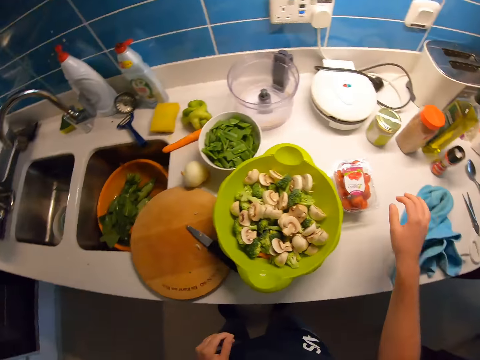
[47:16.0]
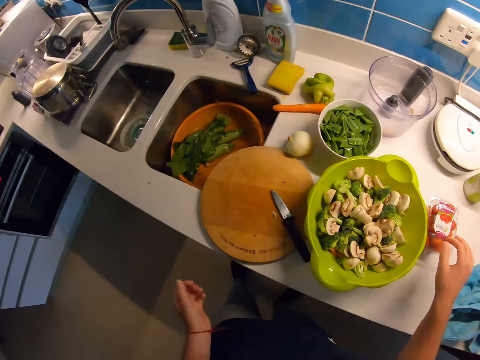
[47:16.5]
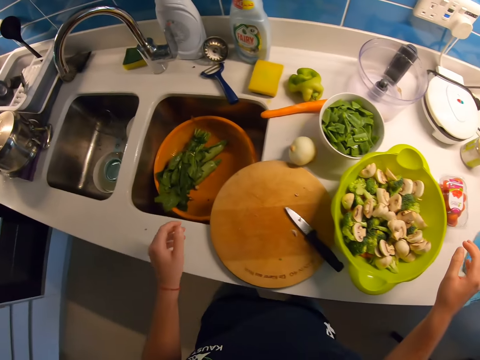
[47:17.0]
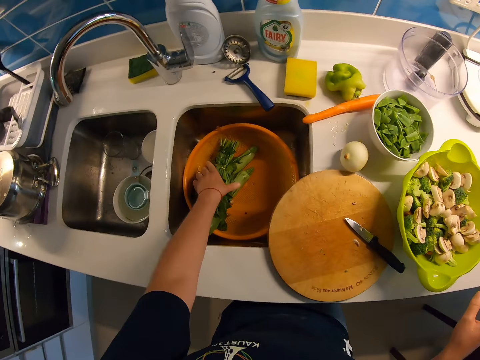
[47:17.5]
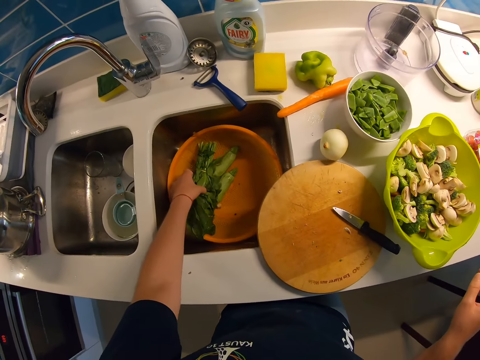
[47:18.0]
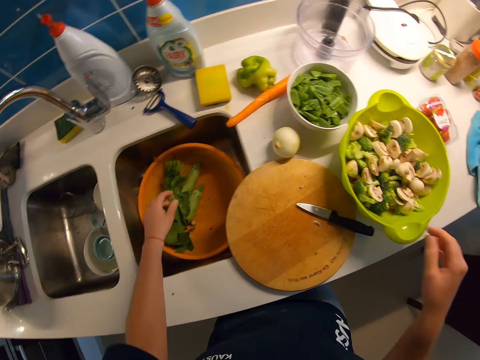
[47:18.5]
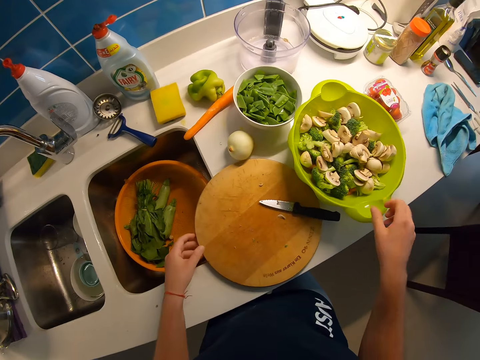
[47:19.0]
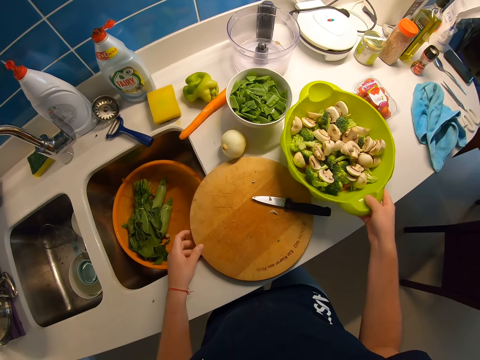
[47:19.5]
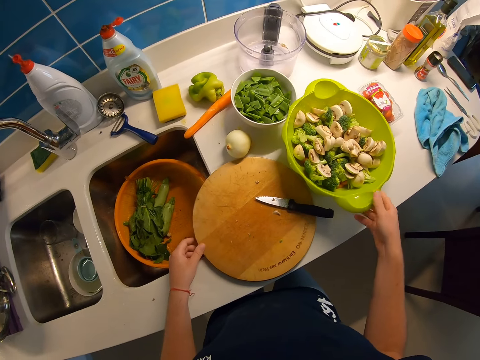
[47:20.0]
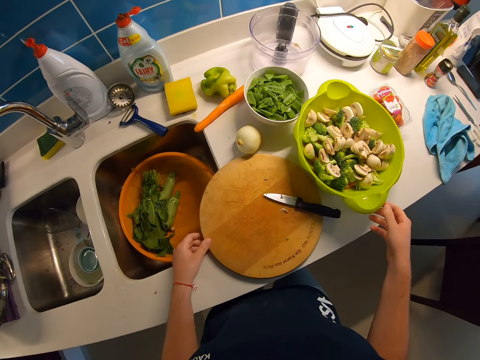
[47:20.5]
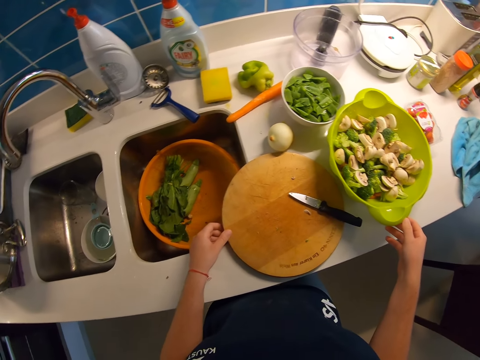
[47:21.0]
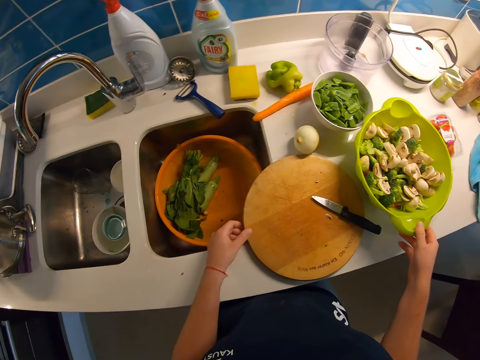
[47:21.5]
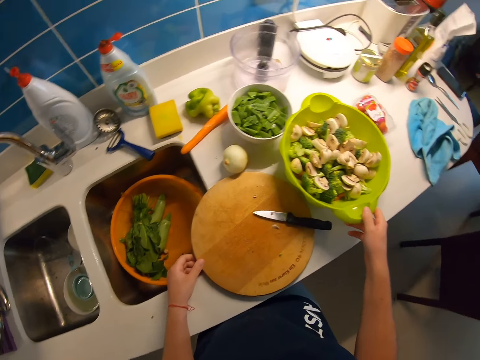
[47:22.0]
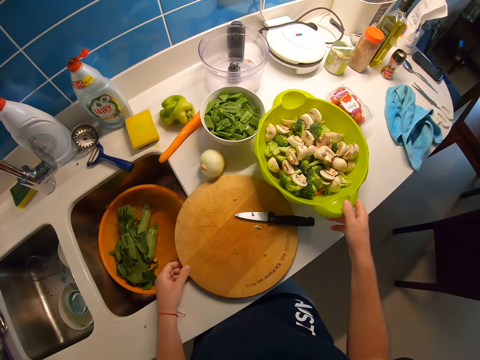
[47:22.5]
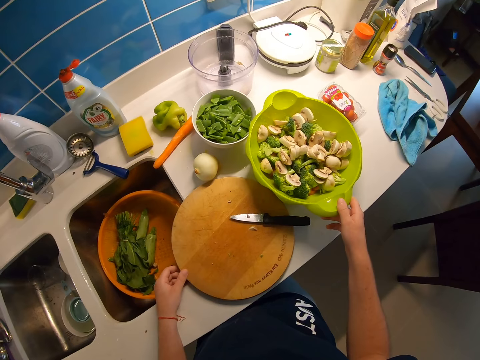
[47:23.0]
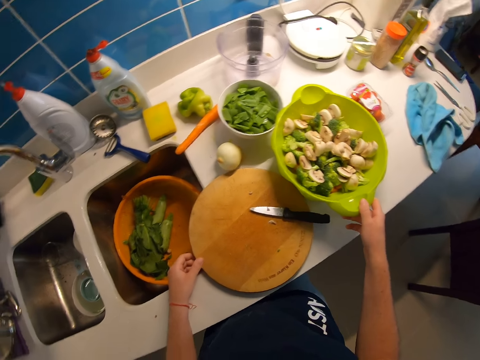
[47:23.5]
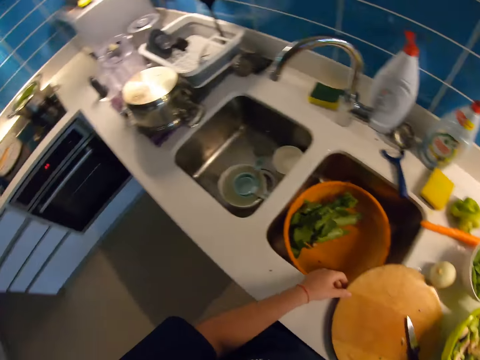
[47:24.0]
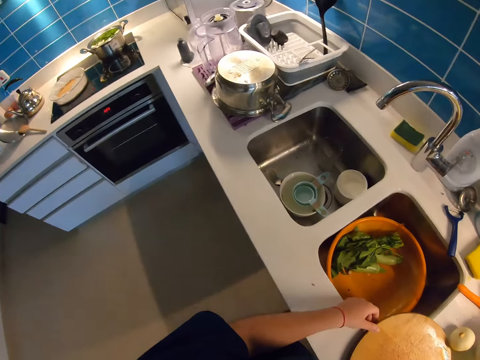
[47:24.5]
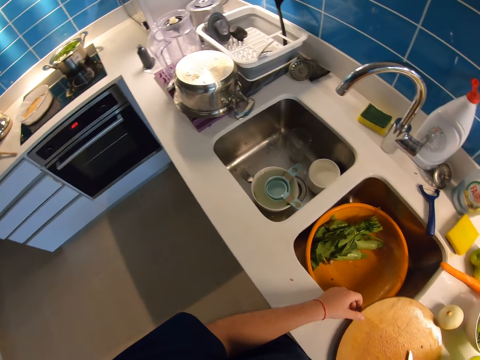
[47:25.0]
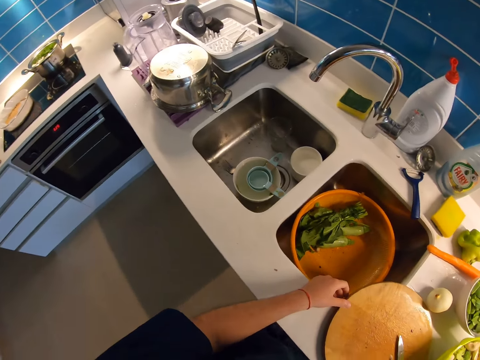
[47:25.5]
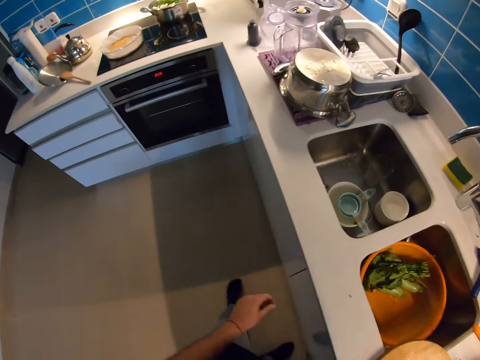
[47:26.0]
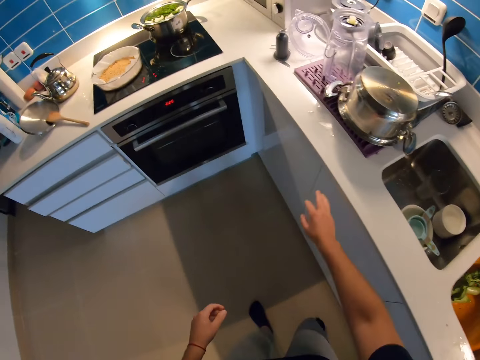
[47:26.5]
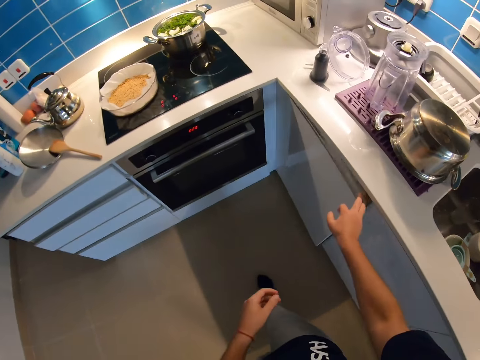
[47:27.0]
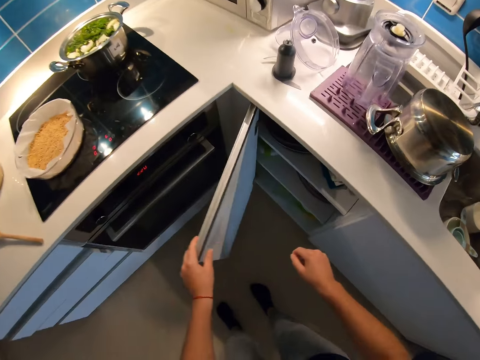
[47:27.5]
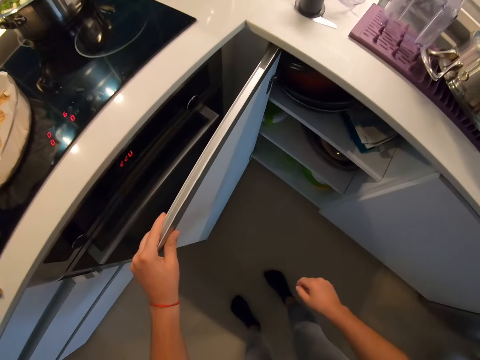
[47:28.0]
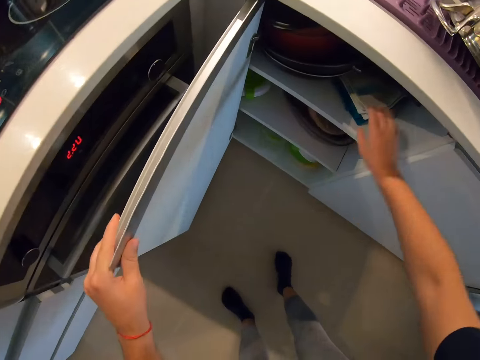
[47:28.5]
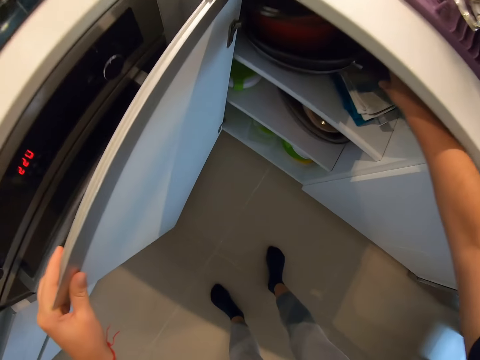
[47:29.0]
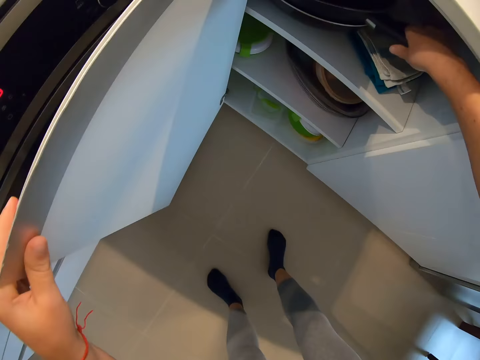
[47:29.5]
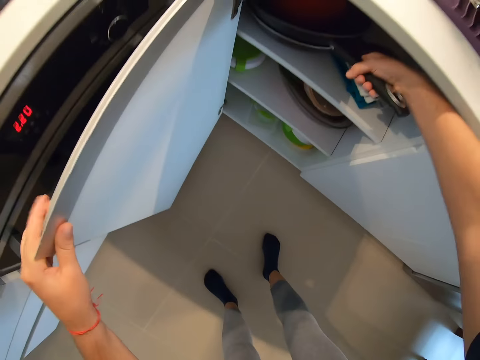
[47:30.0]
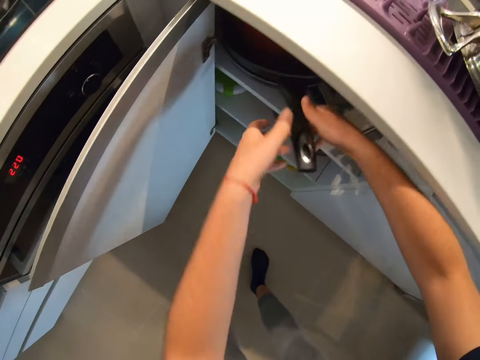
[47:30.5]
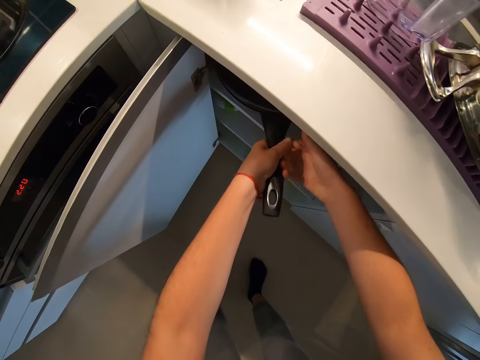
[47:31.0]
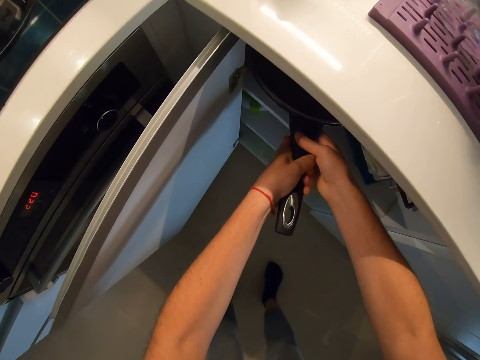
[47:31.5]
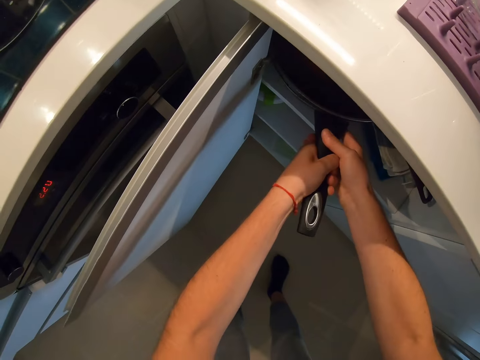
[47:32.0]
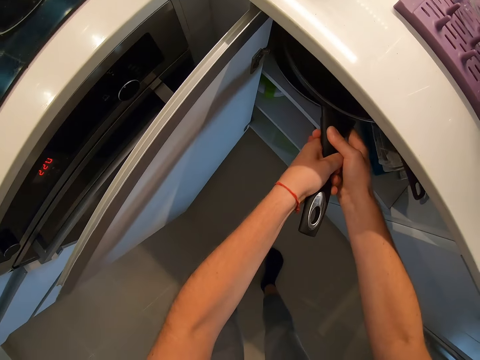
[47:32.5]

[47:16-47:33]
The camera wearer drops the towel on the cabinet with his right hand. He looks around the kitchen. He touches the vegetables from the bowl with his left hand. He looks around the kitchen. He touches the bowl of mushrooms with his right hand. He moves the basin. He looks around the kitchen. He walks around the kitchen. He opens a cabinet with his right hand. He checks in the cabinet. He holds a set of frying pans with his right hand. He picks the frying pans. He holds the set of frying pans with his left hand.

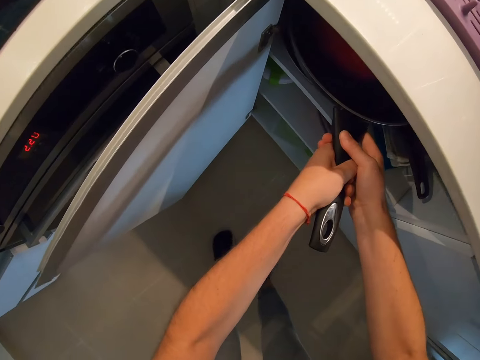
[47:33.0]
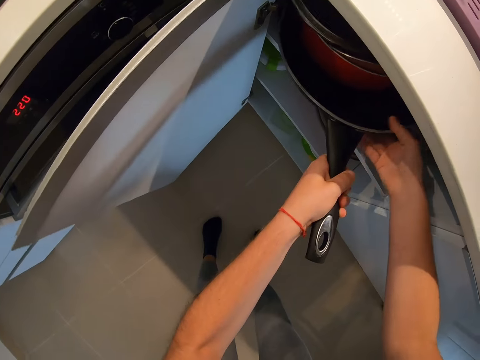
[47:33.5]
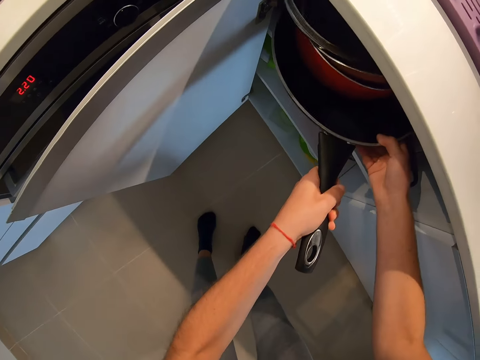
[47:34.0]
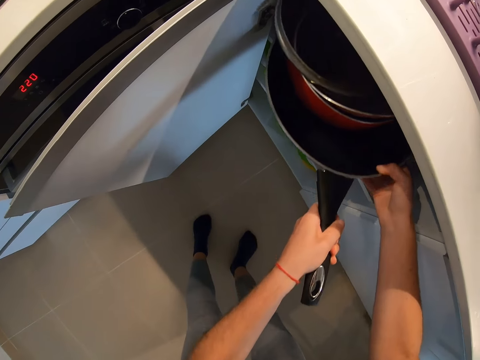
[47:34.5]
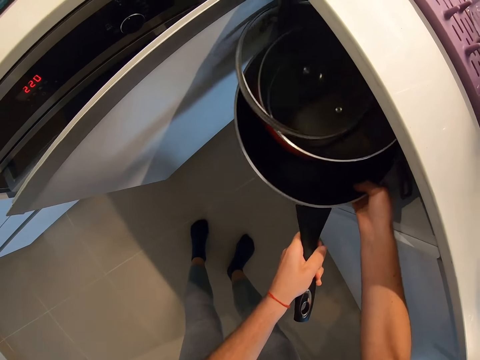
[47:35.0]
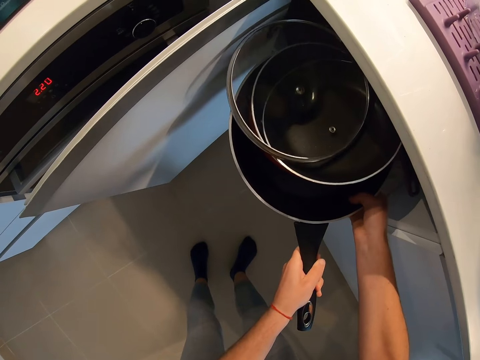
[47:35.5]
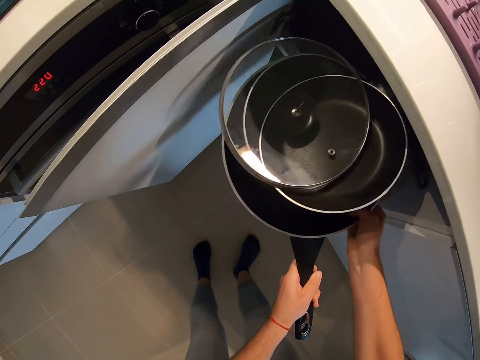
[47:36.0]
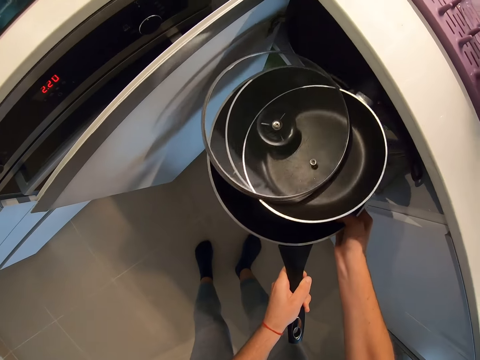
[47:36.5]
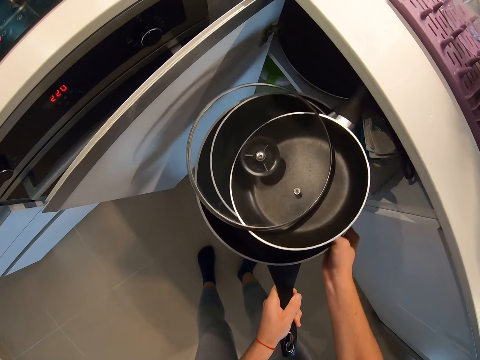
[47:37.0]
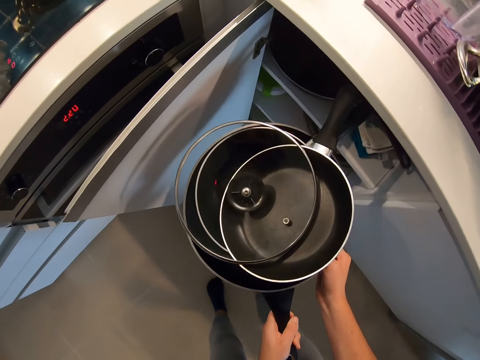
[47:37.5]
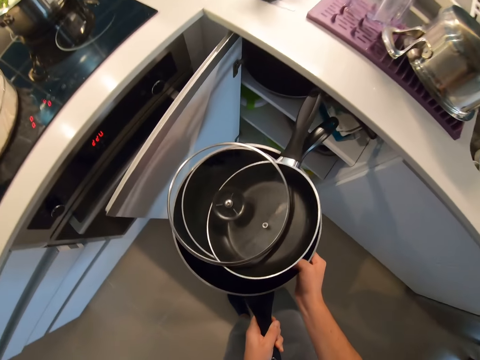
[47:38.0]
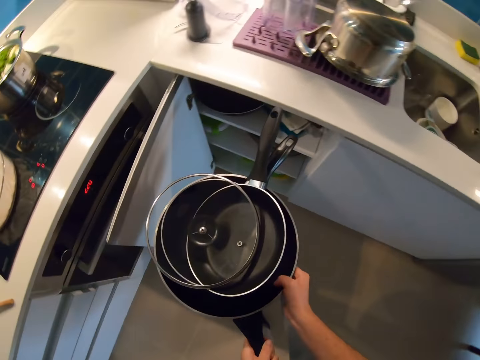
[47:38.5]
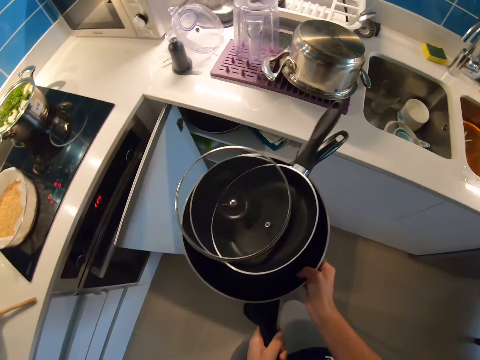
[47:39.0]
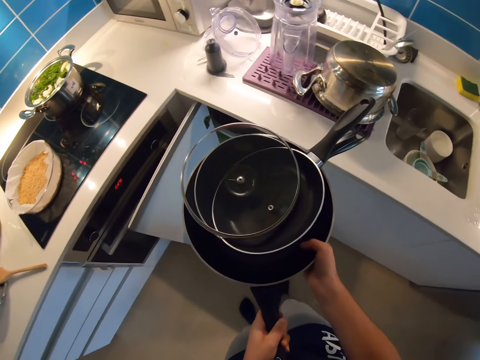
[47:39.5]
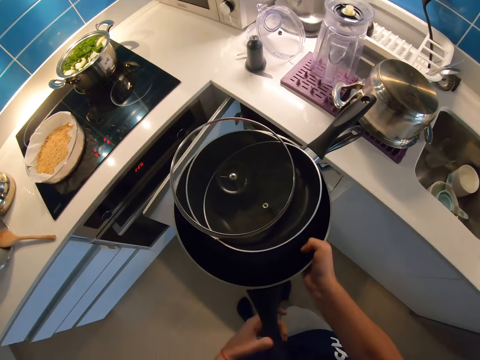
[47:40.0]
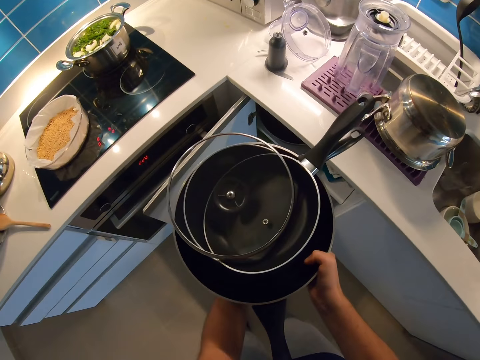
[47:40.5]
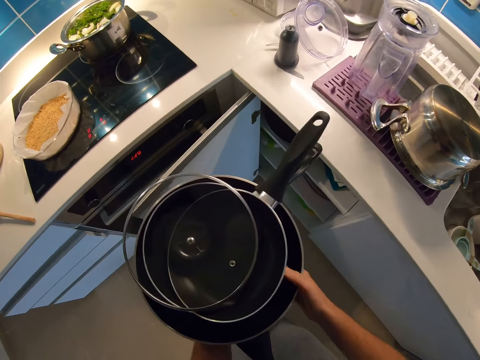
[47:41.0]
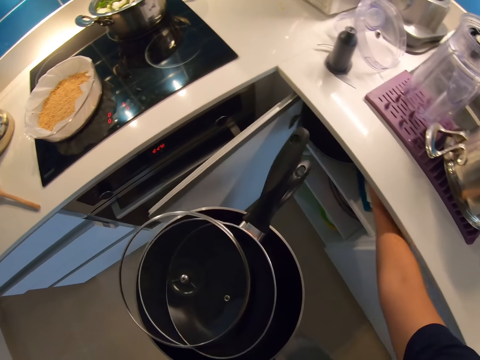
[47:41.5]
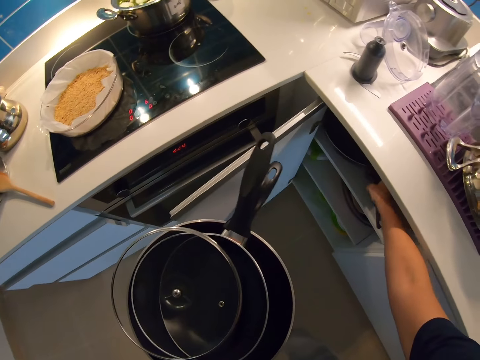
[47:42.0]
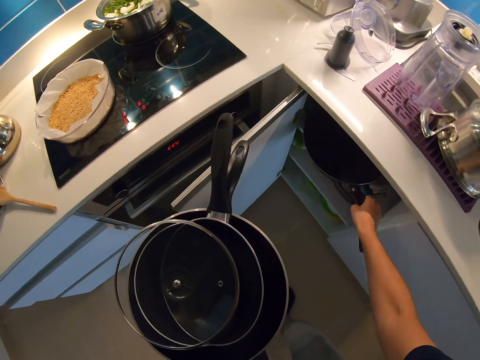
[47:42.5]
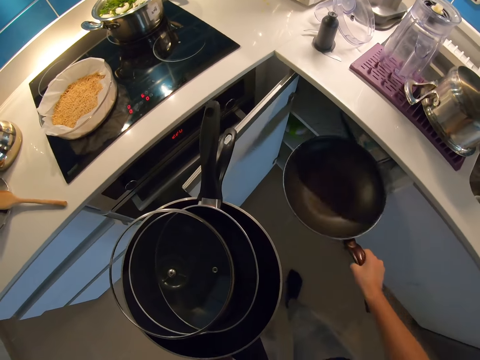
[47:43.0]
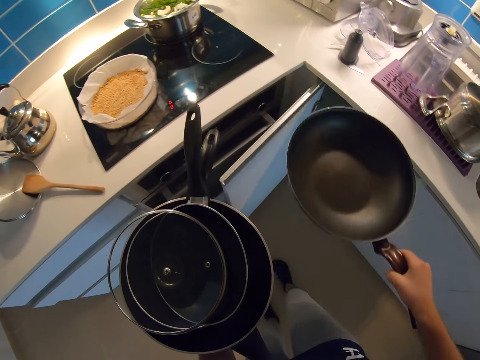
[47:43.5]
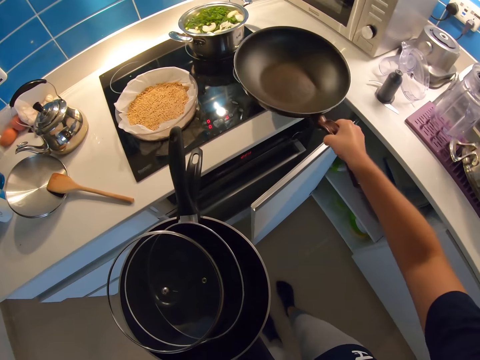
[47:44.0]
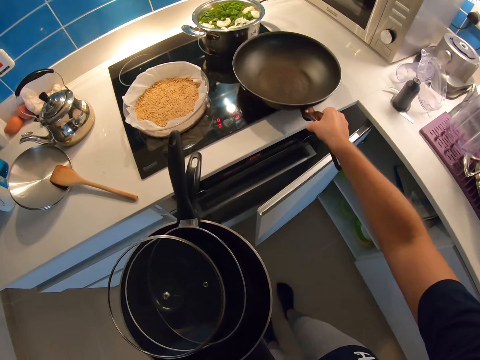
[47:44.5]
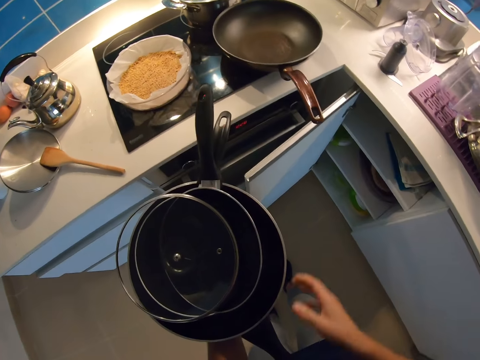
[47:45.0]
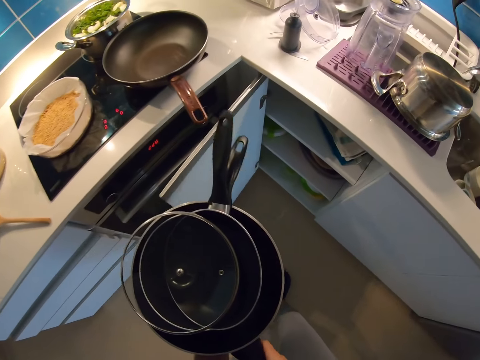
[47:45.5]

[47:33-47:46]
The camera wearer brings out the set of frying pans with both hands. He holds the frying pans. He removes his right hand from the set of frying pans. He brings out a frying pan from the cabinet with his right hand. He places the frying pan in his right hand on the burner.
